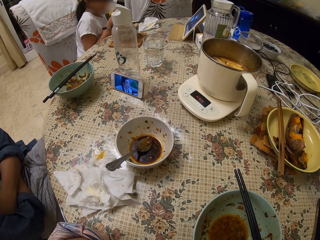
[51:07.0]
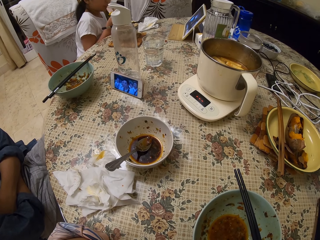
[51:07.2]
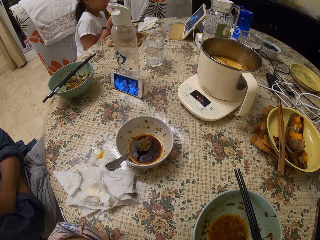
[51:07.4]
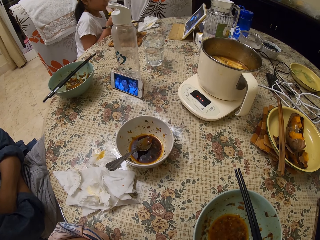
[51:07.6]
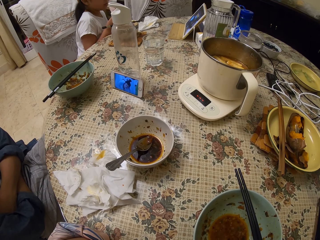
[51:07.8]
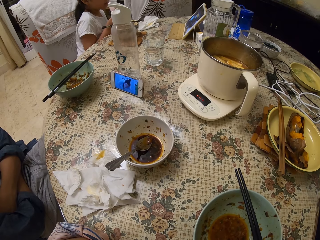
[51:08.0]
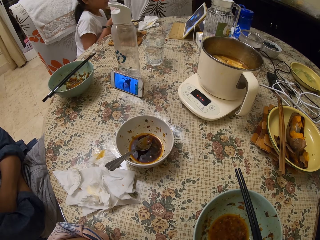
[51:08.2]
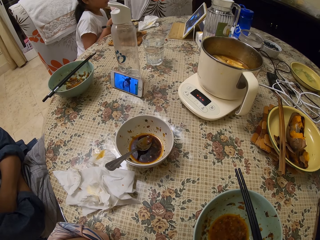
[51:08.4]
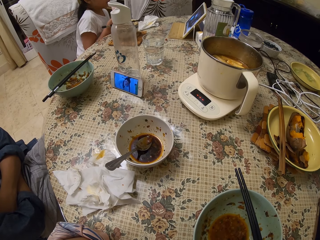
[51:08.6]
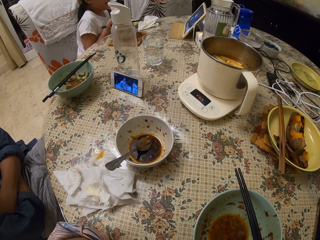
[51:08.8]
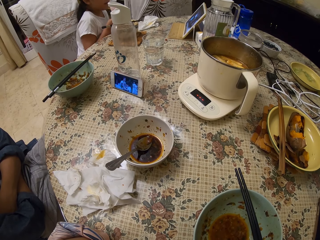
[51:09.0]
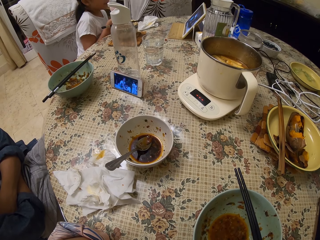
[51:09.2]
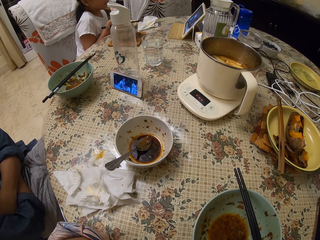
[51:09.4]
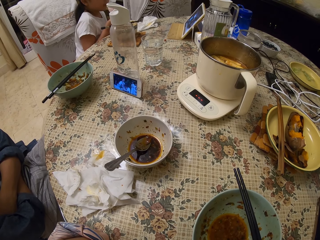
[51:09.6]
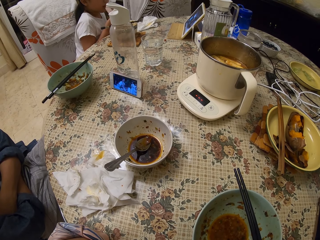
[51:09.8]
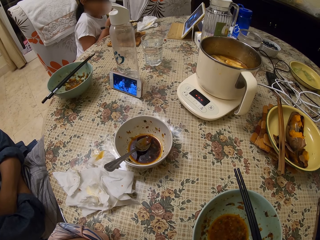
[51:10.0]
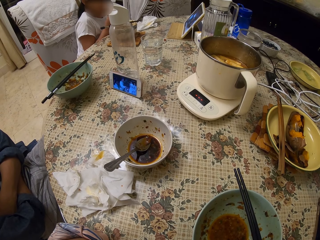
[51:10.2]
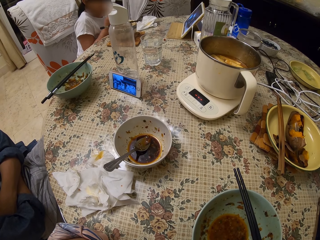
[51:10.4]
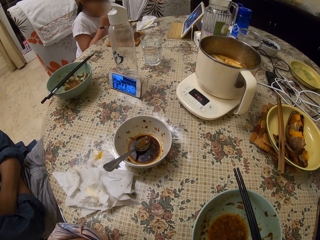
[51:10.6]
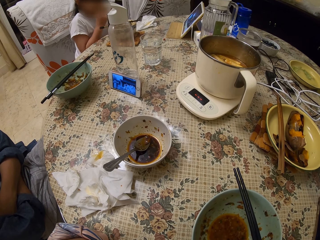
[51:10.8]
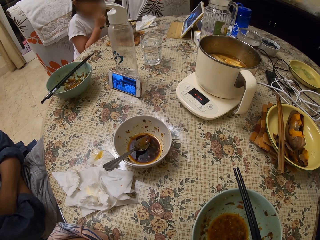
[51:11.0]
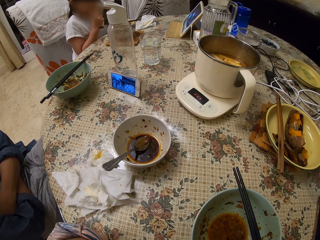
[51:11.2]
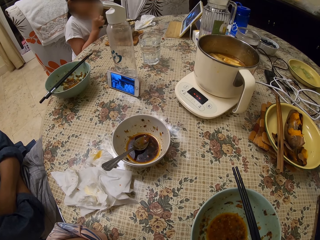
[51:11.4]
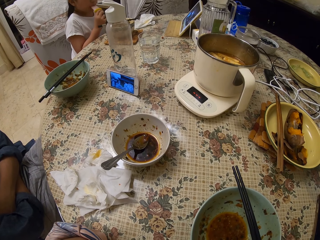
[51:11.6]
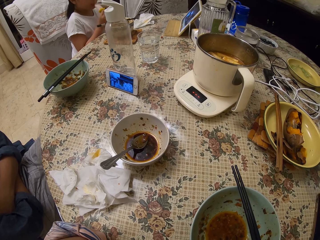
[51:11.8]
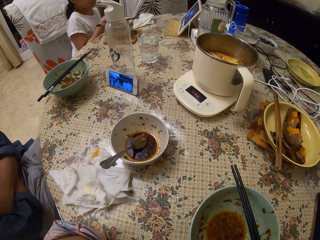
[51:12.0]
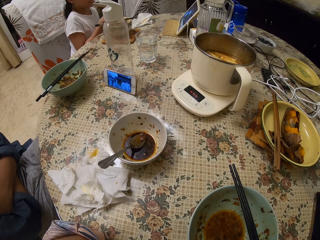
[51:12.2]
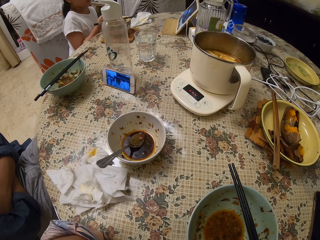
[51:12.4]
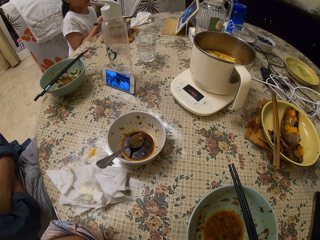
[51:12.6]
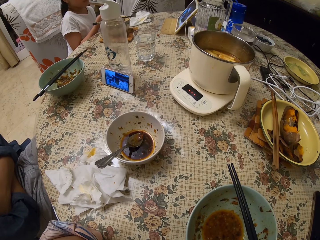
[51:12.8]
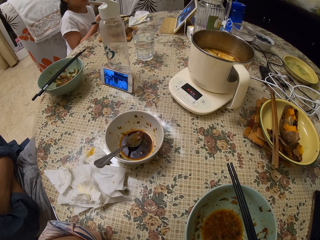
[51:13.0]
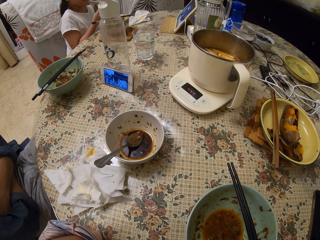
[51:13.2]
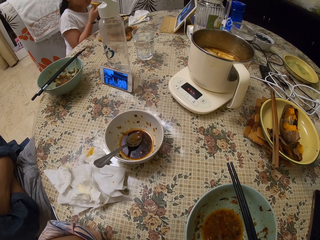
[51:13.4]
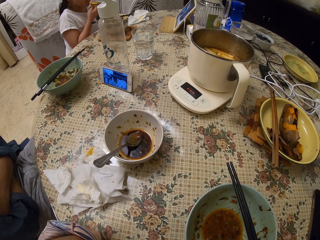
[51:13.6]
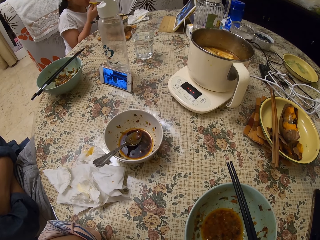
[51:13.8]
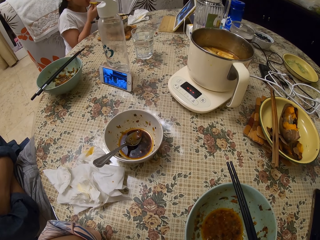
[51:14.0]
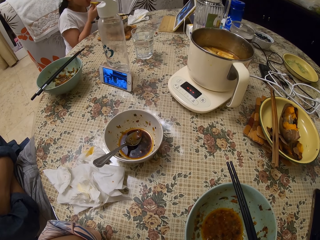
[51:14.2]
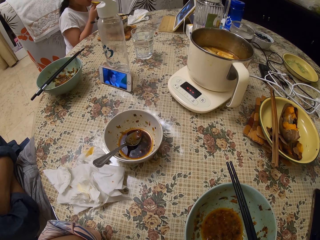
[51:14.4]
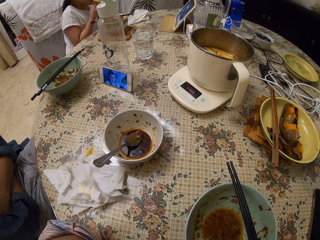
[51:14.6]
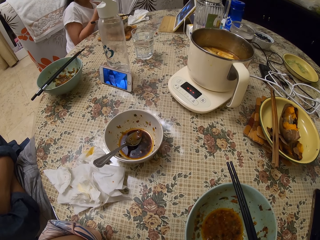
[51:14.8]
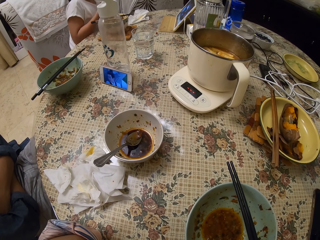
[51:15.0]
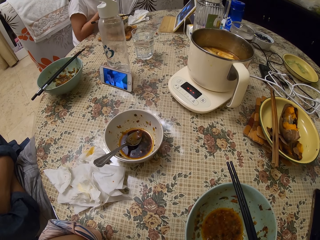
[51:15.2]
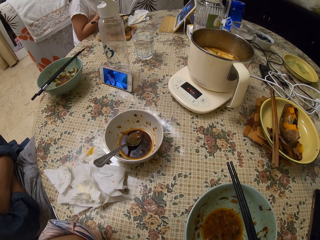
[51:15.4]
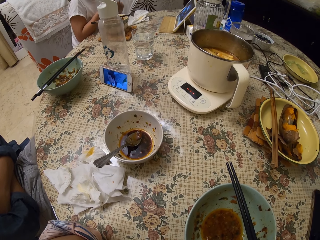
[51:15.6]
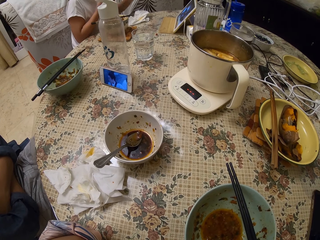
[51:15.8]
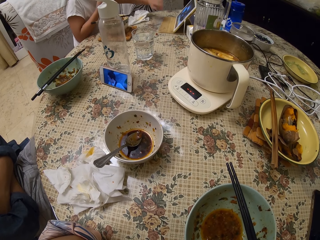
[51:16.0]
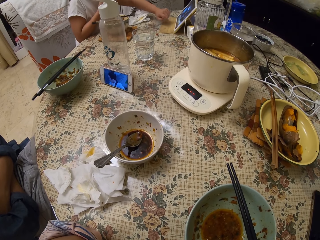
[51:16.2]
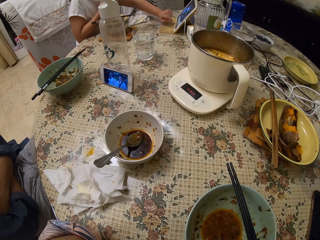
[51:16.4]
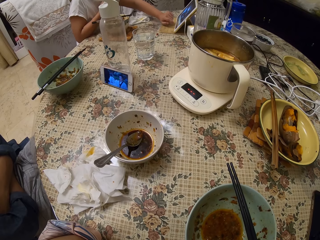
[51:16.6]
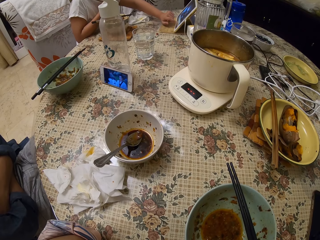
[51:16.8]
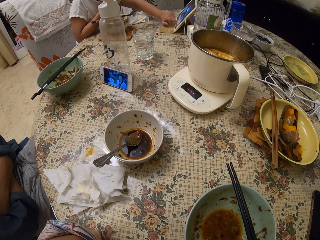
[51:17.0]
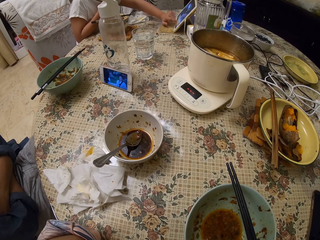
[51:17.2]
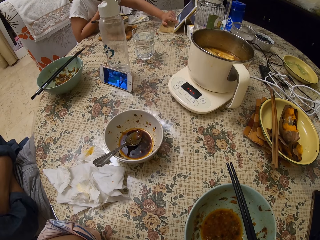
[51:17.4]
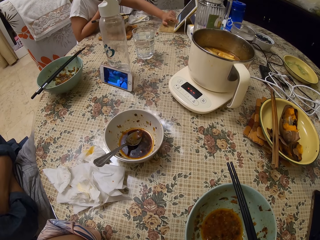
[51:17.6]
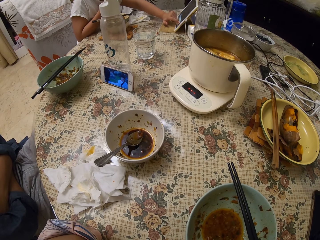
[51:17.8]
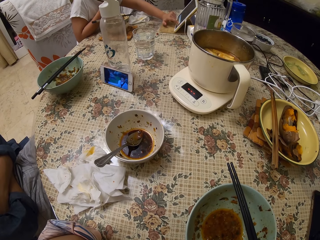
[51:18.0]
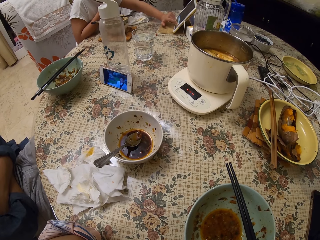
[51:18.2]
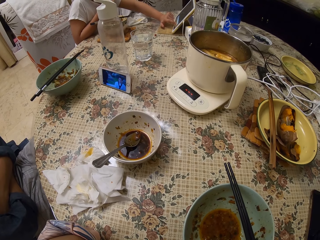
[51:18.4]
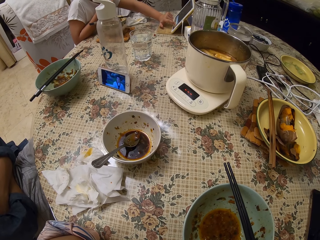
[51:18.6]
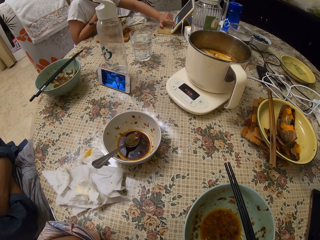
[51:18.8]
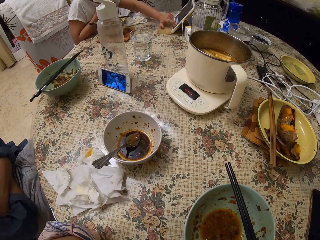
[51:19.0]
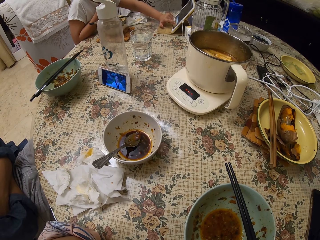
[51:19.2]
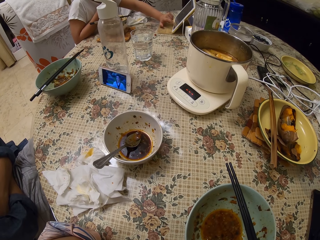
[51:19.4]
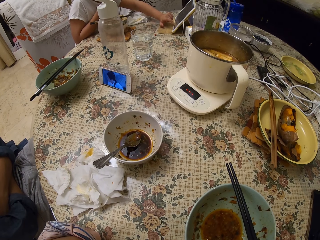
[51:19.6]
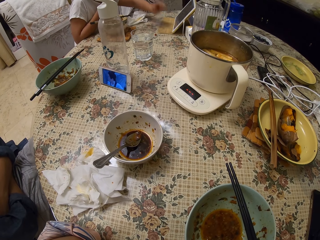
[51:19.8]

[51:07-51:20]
The camera wearer watches the movie on the phone. They converse with a man. A girl uses a tablet on the table.

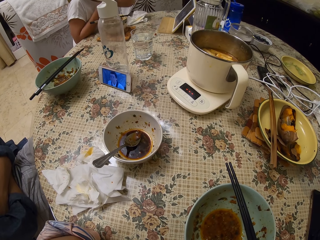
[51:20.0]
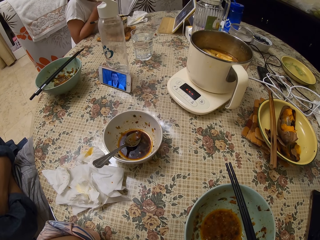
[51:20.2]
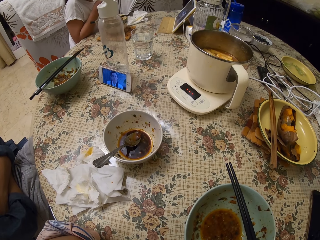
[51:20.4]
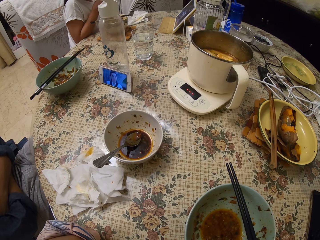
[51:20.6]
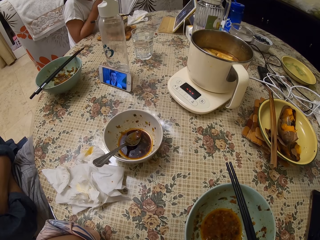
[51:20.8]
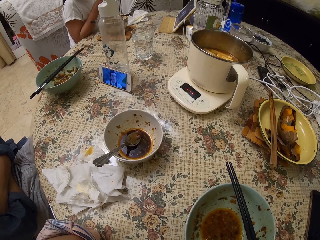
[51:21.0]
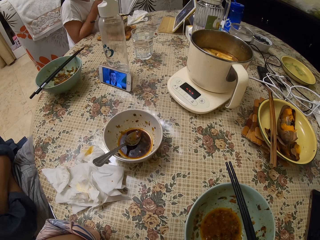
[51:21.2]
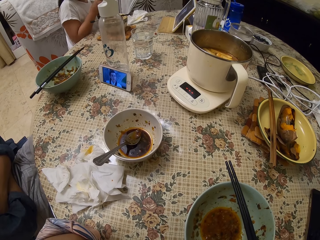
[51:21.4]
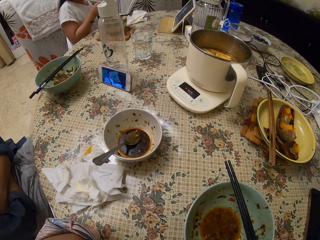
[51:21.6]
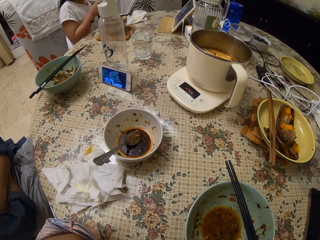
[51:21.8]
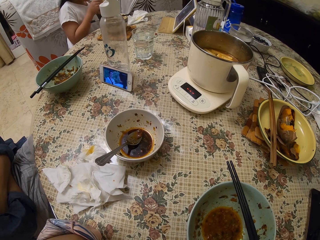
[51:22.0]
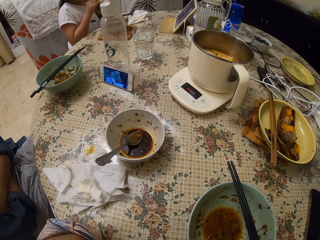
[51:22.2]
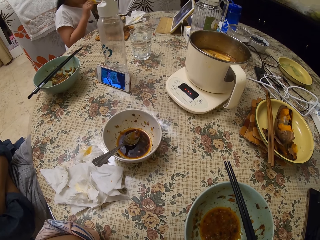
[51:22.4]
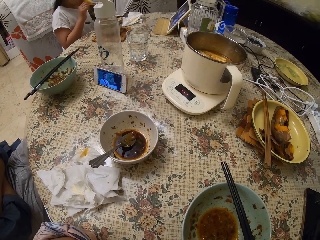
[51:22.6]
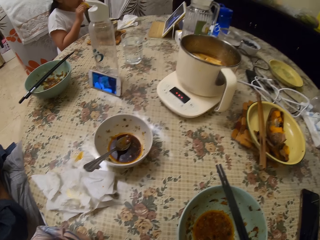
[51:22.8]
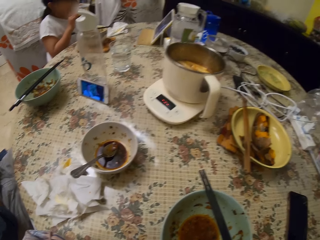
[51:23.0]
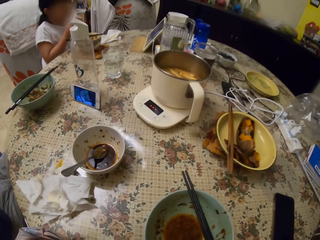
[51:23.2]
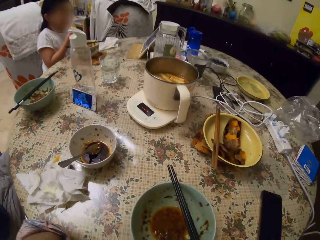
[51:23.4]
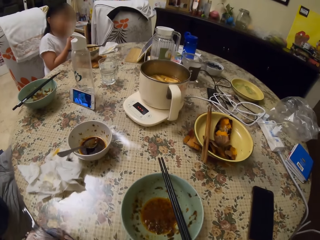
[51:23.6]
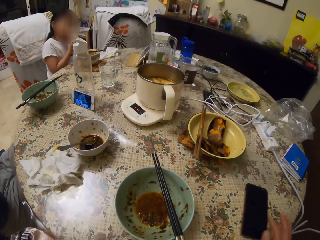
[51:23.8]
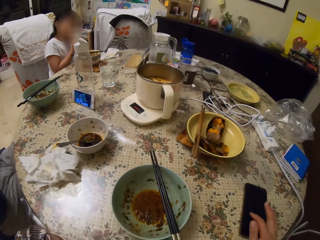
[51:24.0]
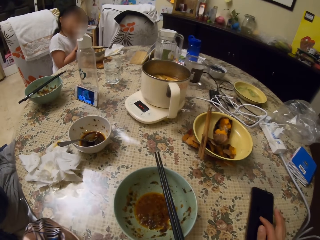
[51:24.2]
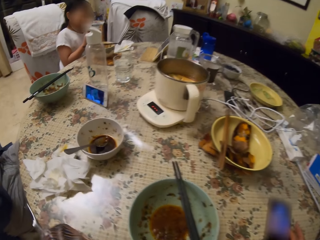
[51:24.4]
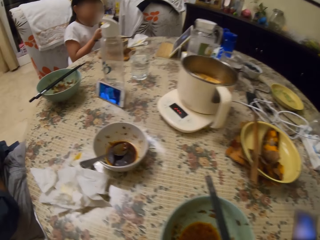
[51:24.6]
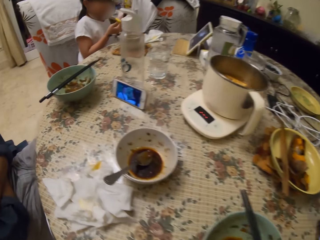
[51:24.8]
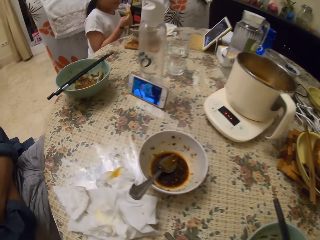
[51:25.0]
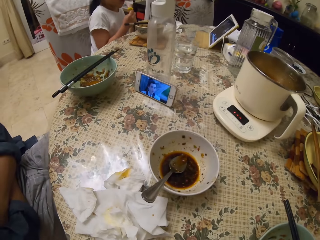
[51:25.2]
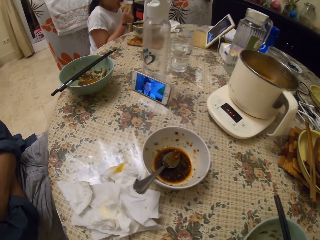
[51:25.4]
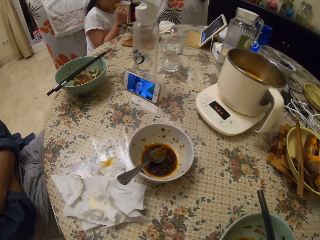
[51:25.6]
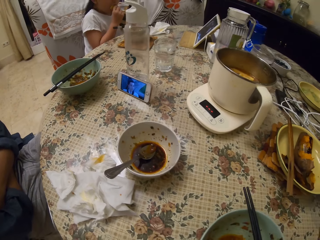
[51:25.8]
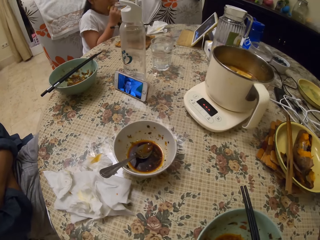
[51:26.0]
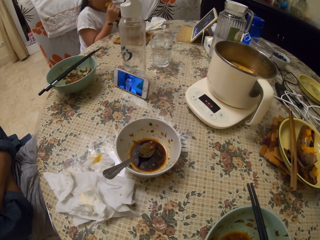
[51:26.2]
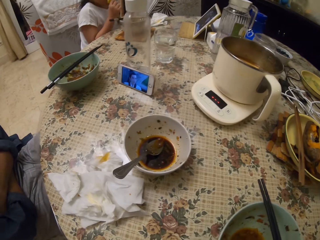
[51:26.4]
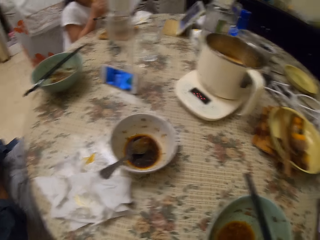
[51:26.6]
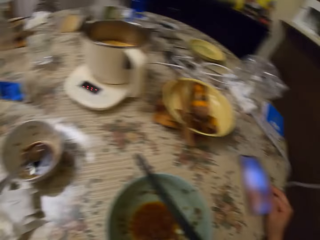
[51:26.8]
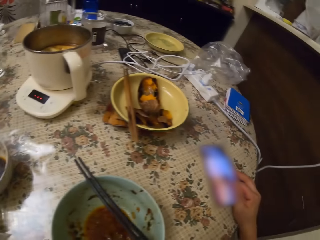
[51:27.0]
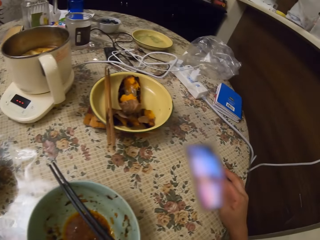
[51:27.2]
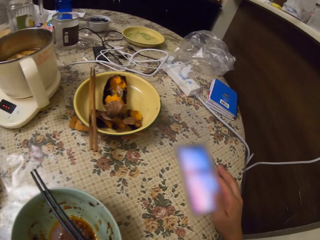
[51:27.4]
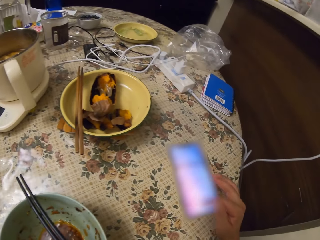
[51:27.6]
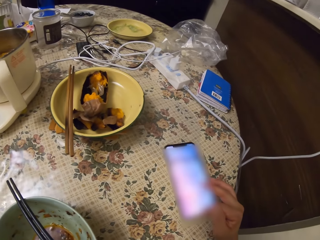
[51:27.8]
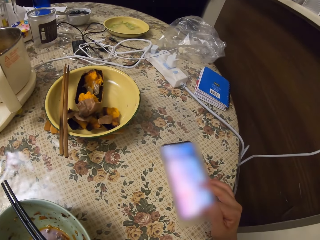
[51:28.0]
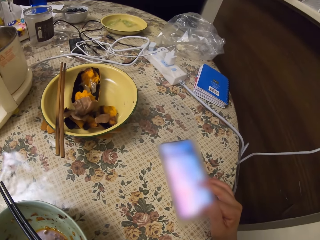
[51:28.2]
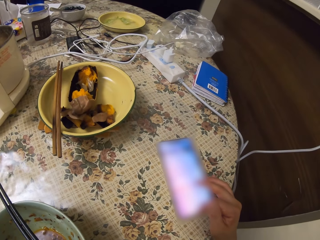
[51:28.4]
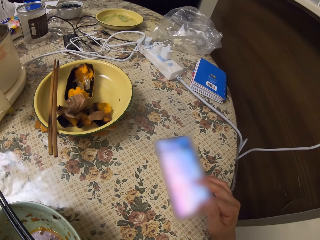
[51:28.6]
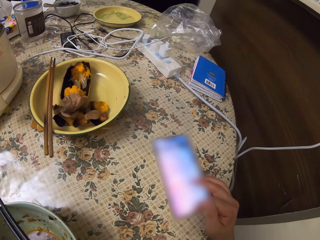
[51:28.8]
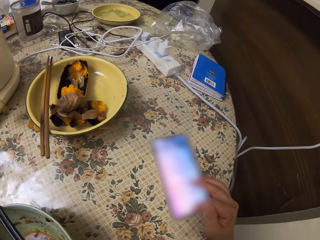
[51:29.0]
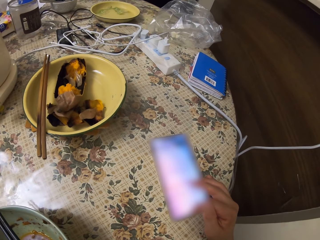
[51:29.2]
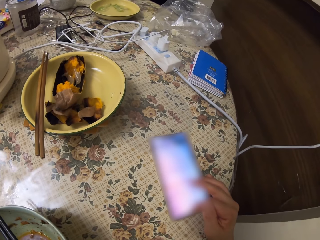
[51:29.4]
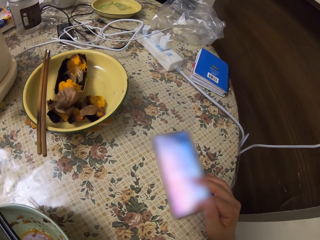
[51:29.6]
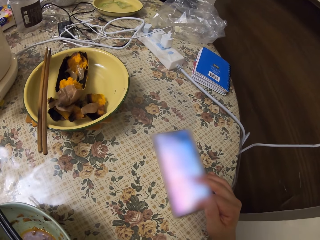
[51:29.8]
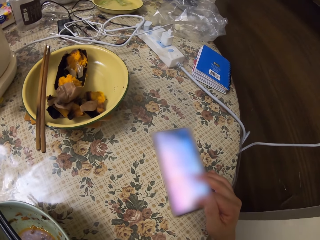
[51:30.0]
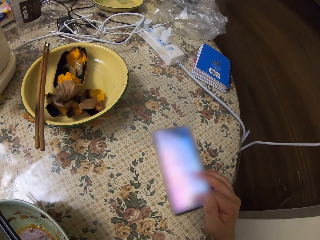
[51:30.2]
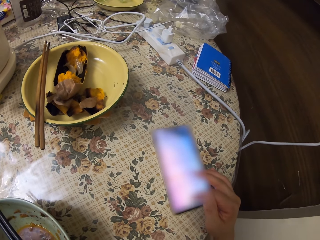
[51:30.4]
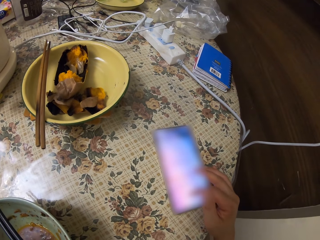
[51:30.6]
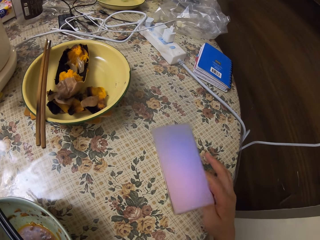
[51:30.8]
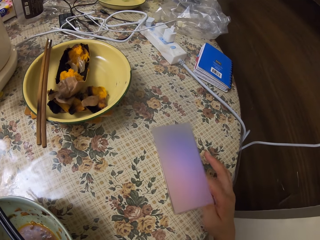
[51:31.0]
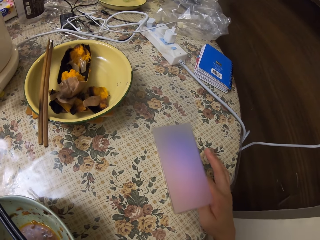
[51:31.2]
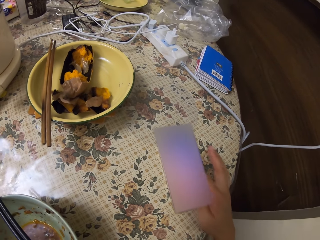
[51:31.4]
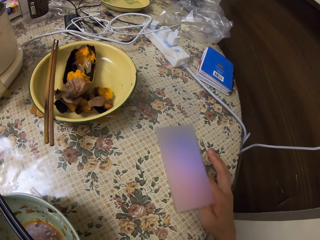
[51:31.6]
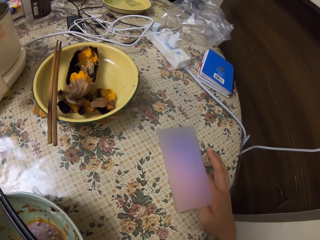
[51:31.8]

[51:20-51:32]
A girl watches on a tablet. The camera wearer operates their phone on the table. They stare round on the table. They touch the phone on the table. They operate the phone on the table. They scroll the phone on the table.
